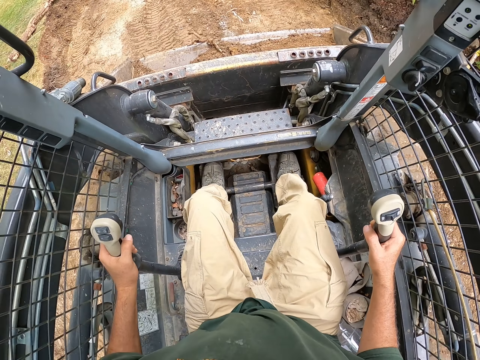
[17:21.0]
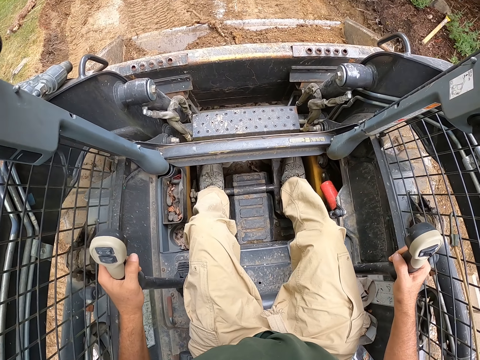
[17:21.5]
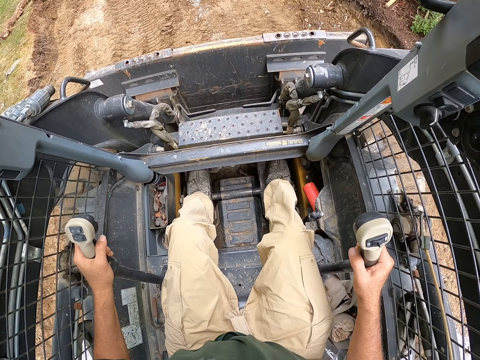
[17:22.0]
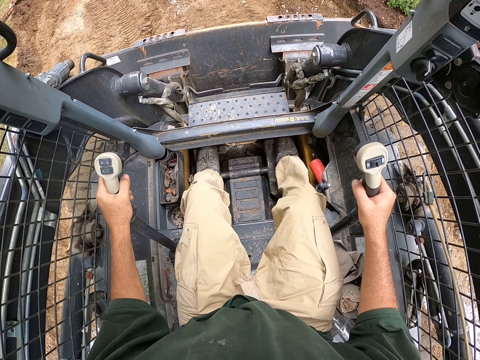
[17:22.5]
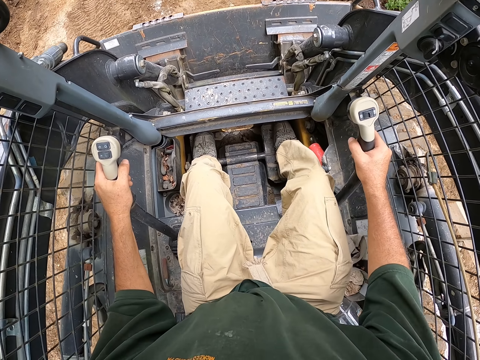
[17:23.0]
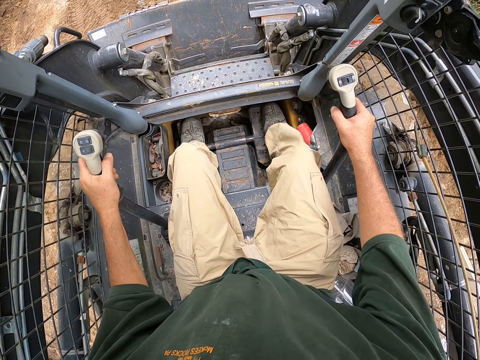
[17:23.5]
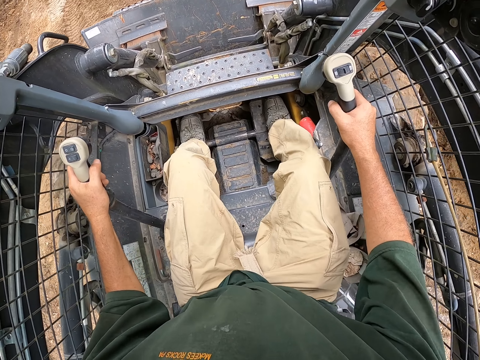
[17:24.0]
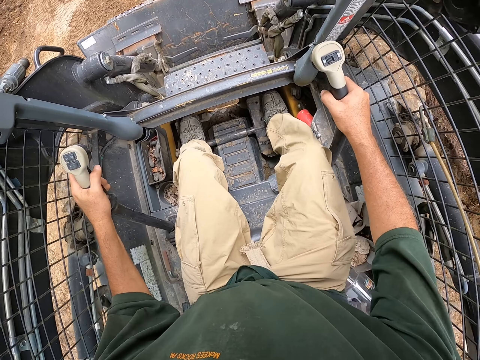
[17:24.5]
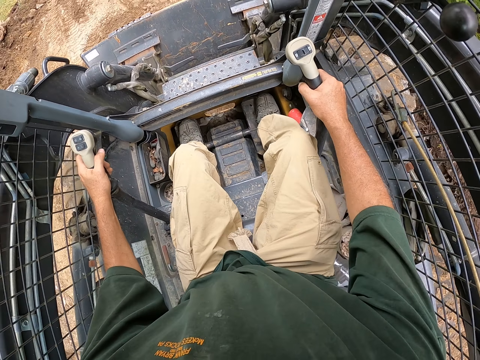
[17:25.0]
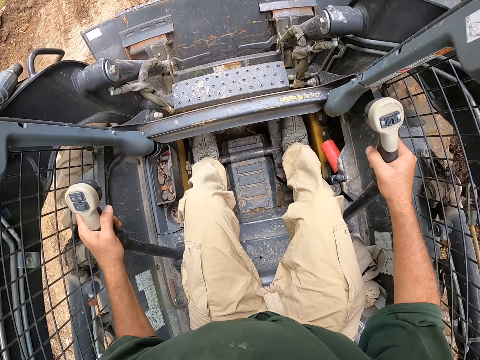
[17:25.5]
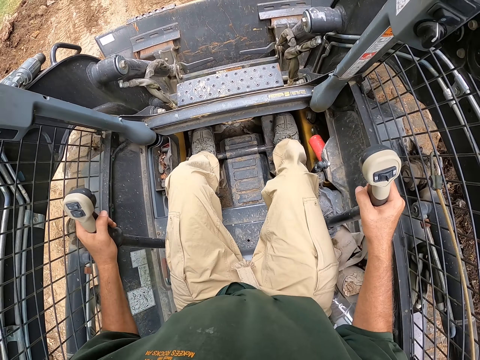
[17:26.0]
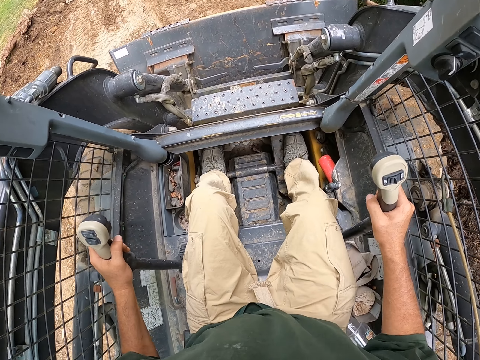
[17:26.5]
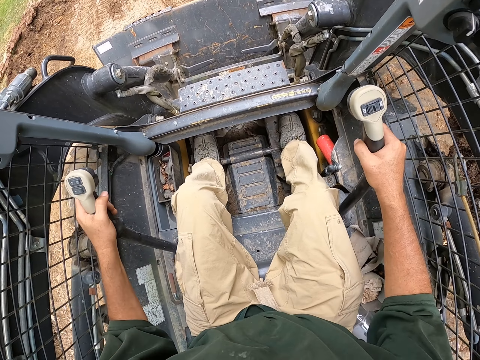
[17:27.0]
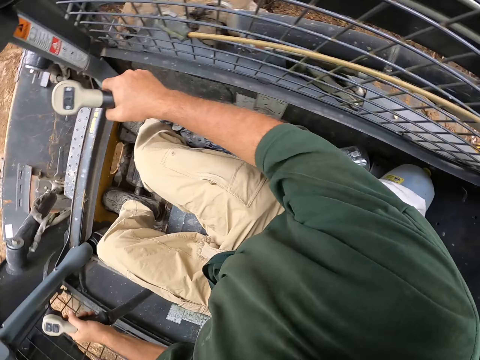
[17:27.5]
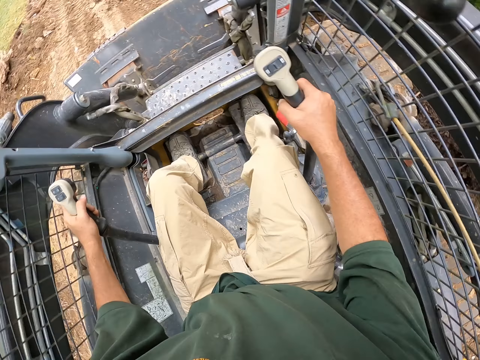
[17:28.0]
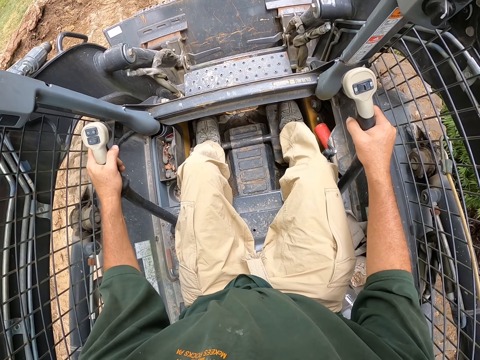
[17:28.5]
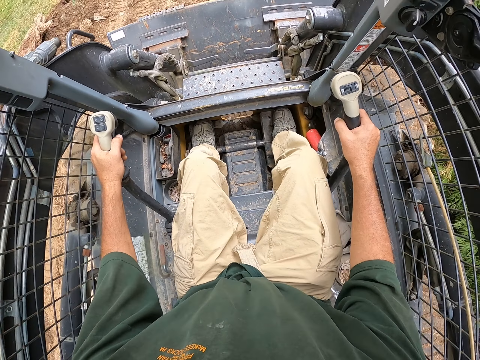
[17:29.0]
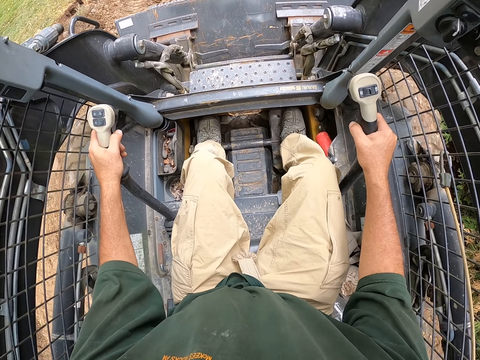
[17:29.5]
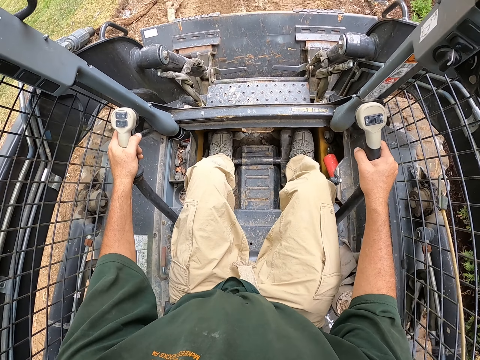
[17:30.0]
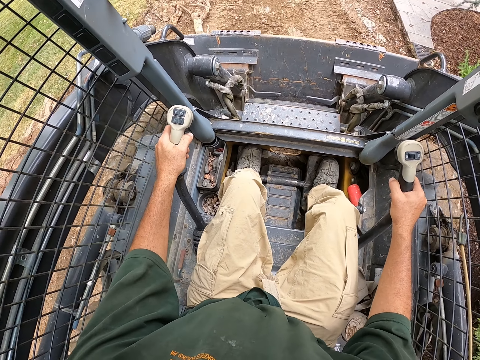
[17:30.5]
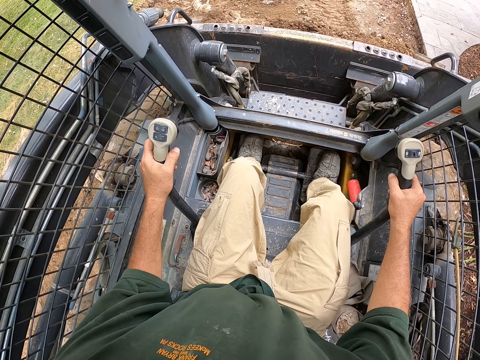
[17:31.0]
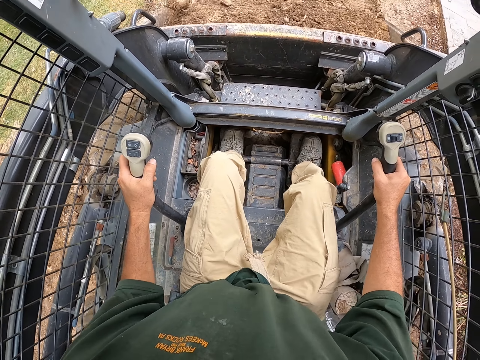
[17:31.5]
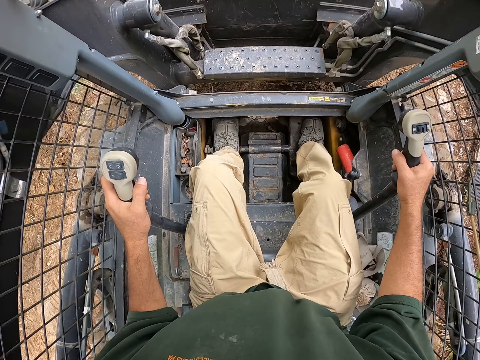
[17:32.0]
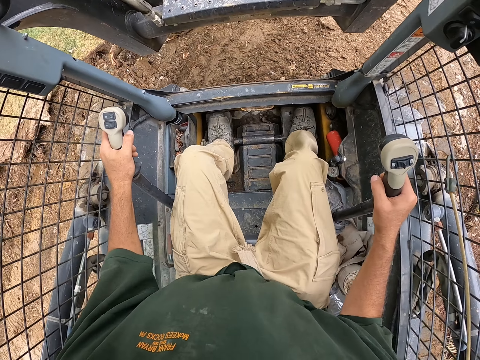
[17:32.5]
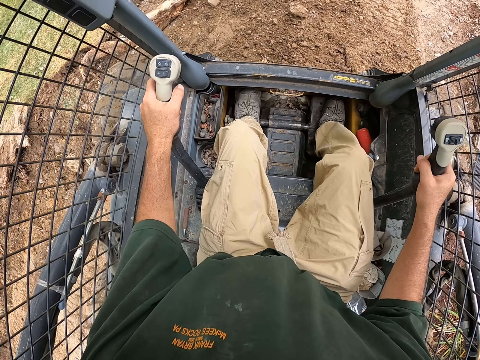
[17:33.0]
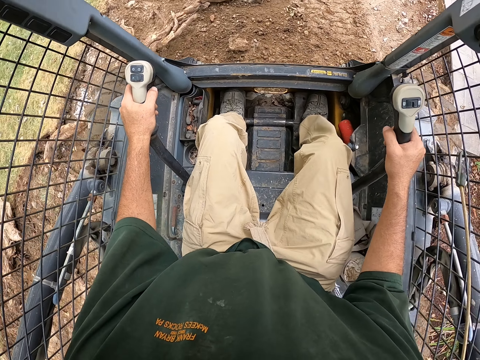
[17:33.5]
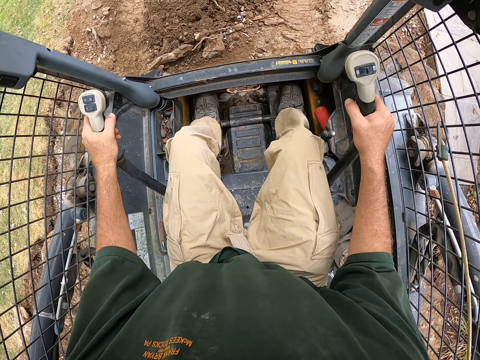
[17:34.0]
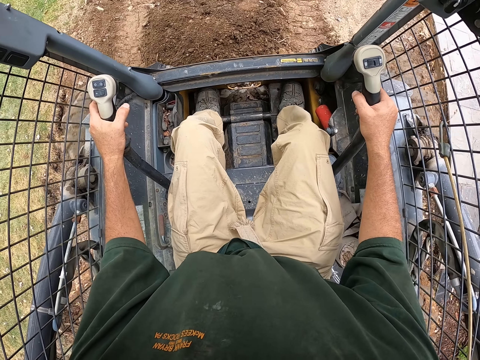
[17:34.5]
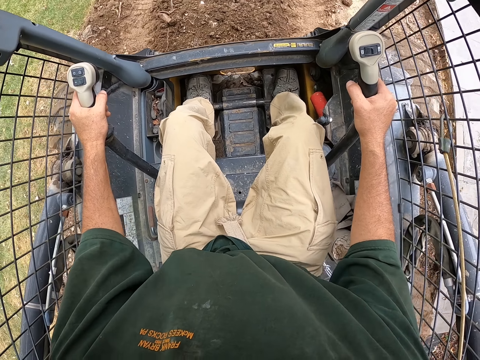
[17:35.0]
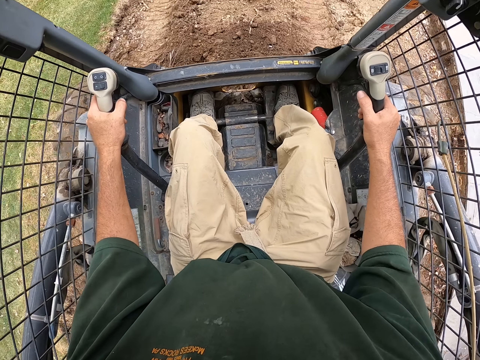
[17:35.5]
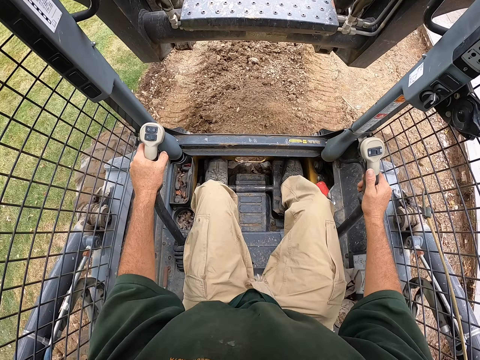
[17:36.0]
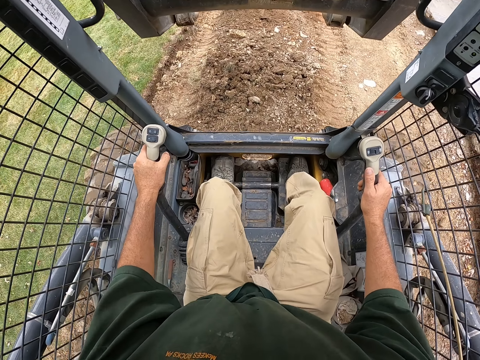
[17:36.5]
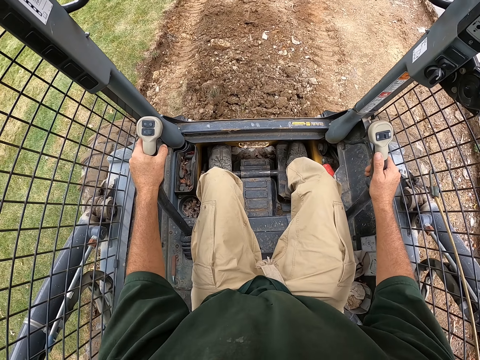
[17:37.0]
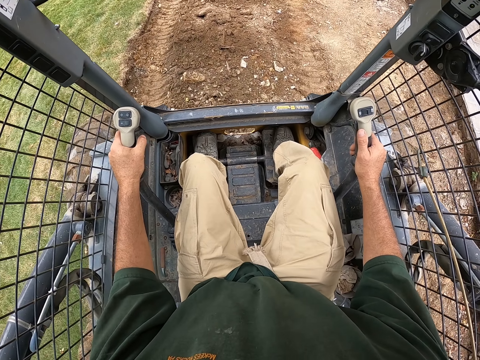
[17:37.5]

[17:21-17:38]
The camera wearer picks soil. They reverse the backhoe. They pick the soil. They lift the loader. They drive the backhoe.

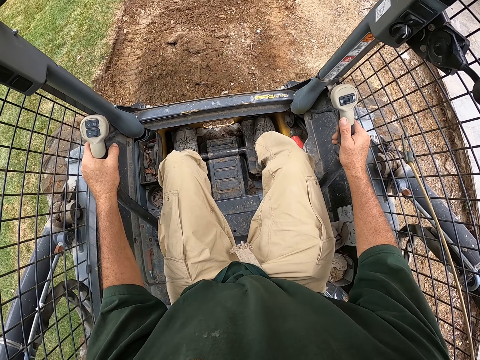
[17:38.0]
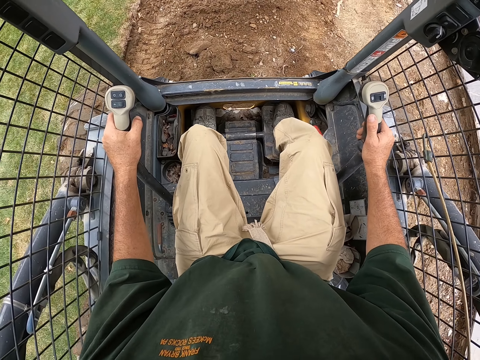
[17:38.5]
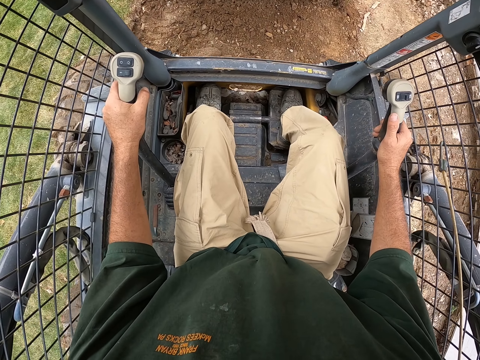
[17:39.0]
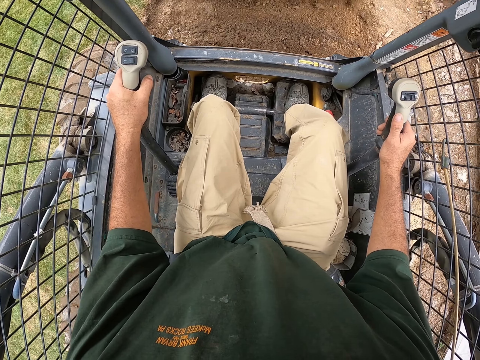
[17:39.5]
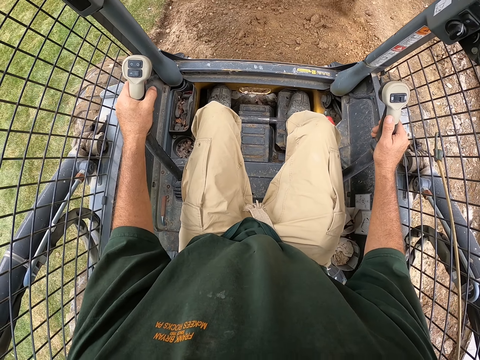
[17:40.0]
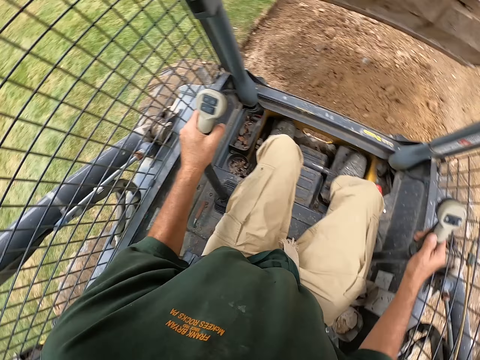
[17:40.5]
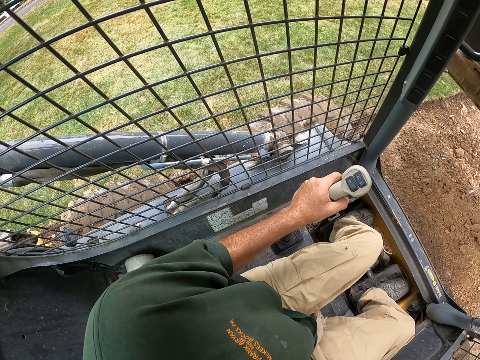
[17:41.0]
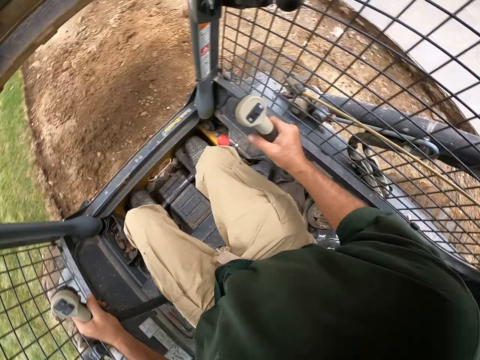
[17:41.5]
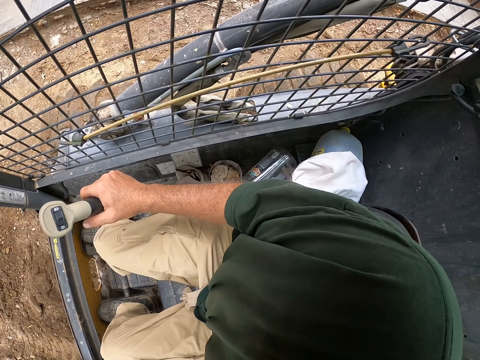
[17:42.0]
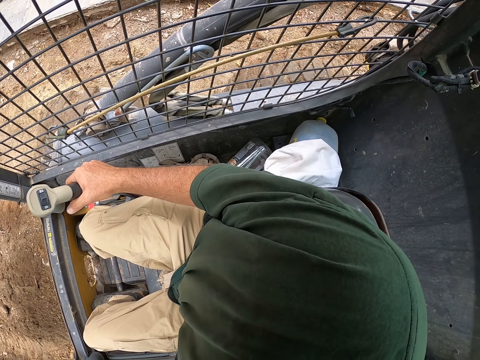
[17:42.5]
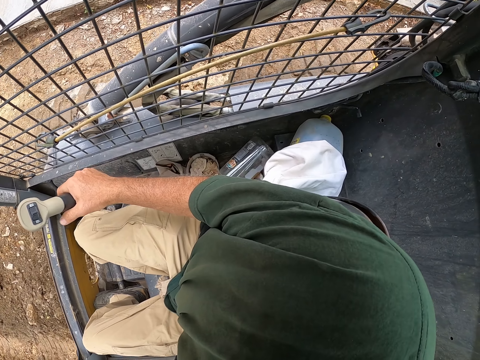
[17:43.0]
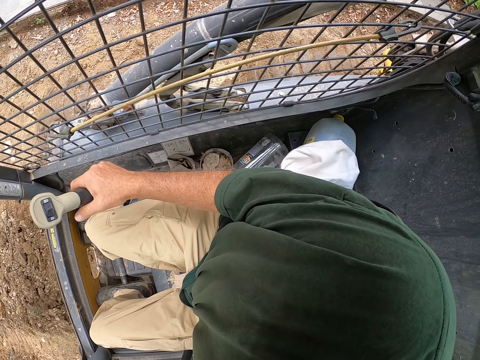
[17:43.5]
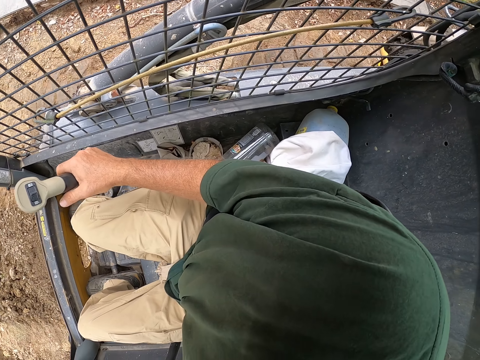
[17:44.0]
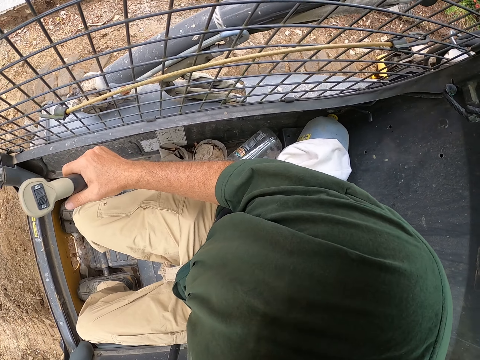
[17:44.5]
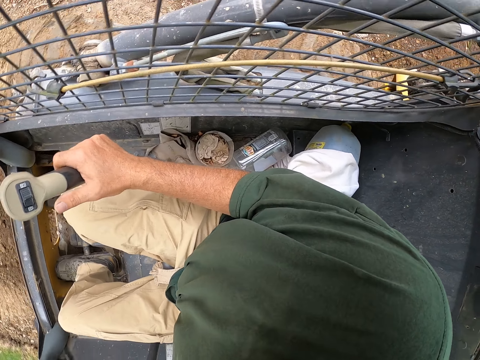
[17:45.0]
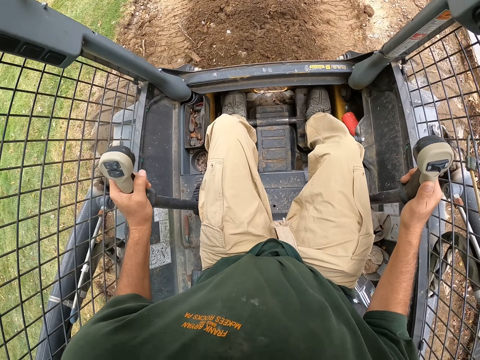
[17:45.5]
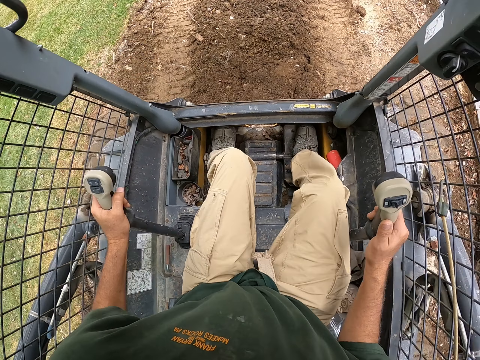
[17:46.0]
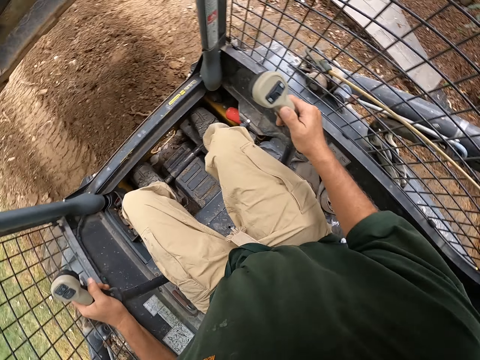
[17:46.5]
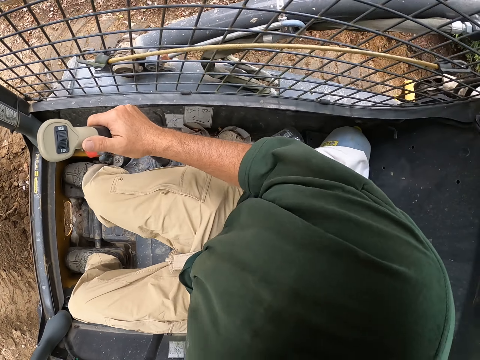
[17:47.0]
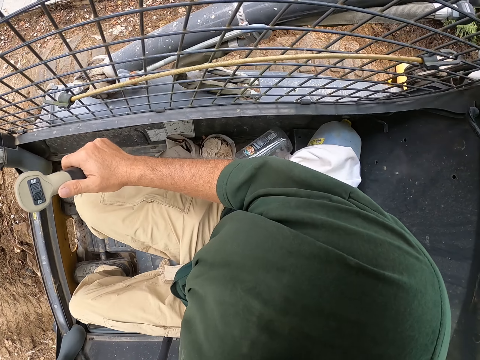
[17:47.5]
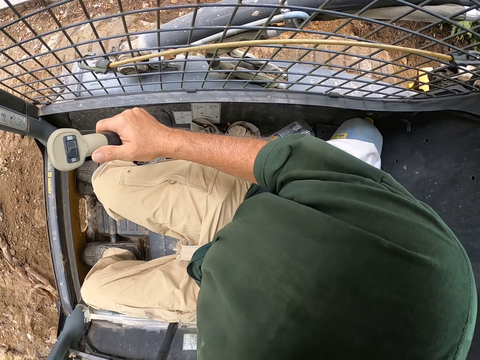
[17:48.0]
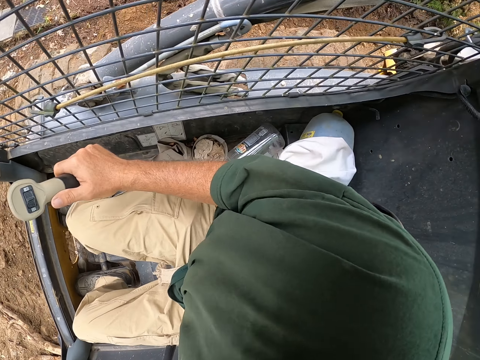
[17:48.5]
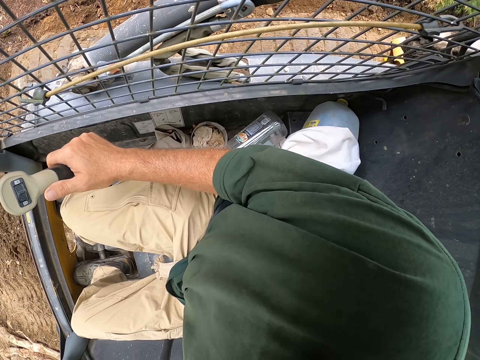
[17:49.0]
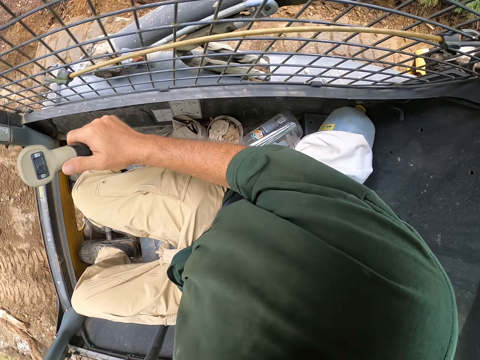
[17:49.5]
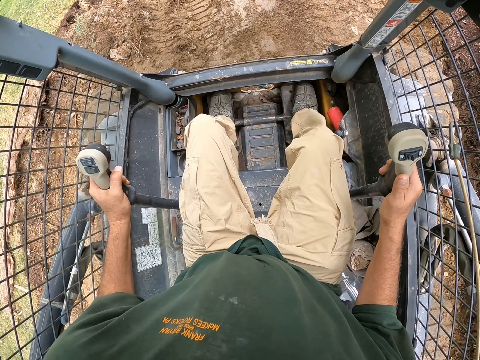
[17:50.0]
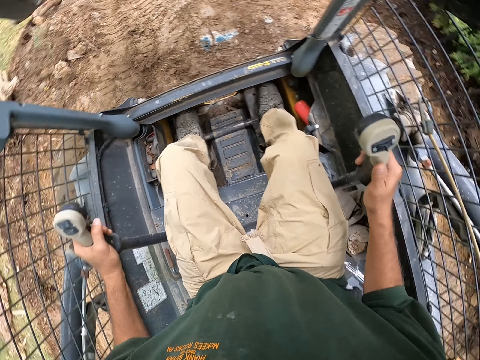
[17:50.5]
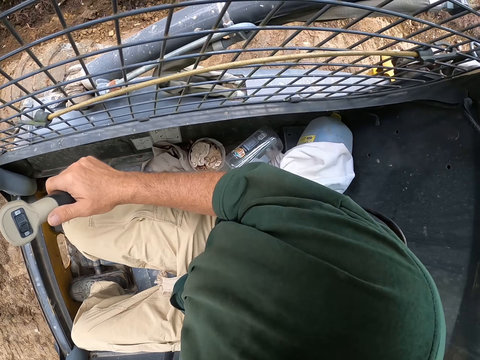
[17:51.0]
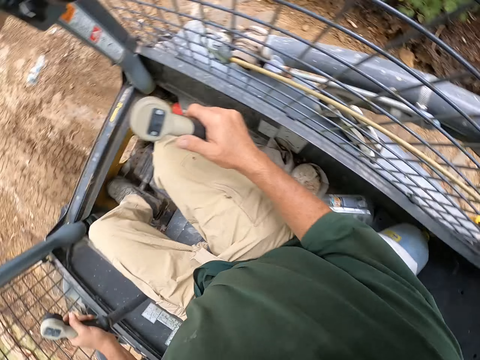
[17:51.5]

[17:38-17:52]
The camera wearer pours the soil. He turns his head. He reverses the backhoe.
